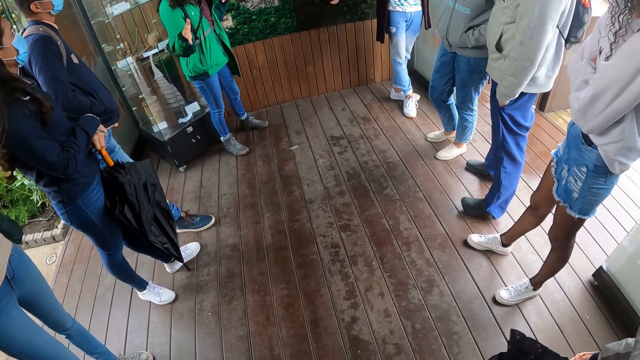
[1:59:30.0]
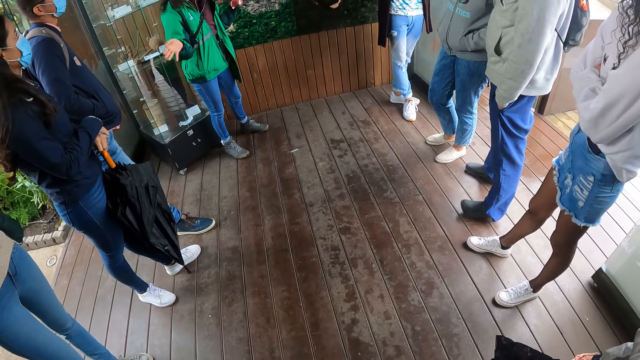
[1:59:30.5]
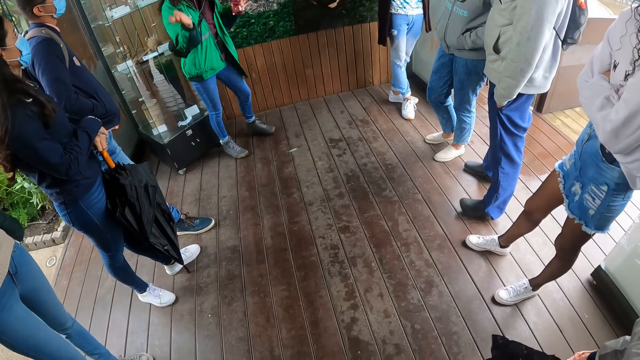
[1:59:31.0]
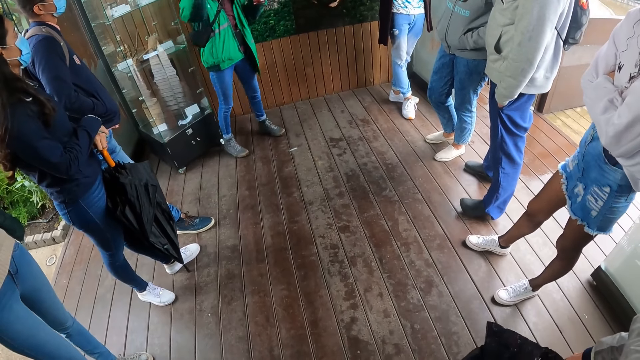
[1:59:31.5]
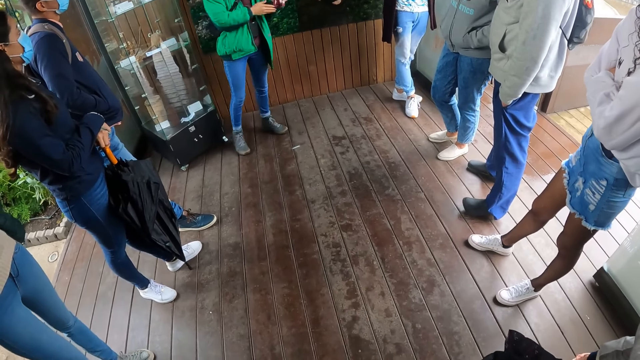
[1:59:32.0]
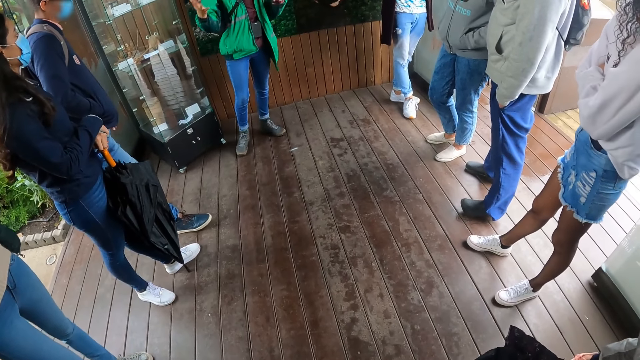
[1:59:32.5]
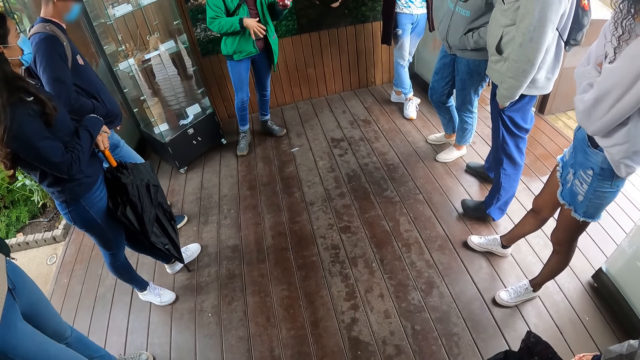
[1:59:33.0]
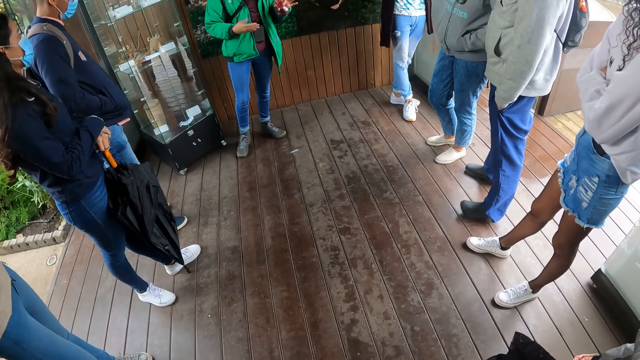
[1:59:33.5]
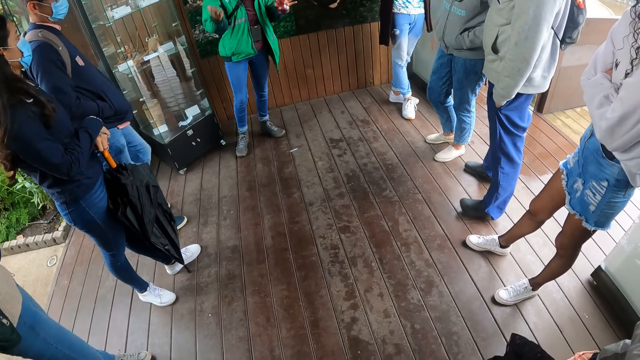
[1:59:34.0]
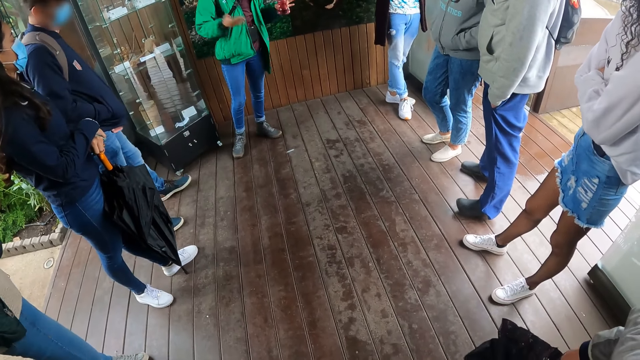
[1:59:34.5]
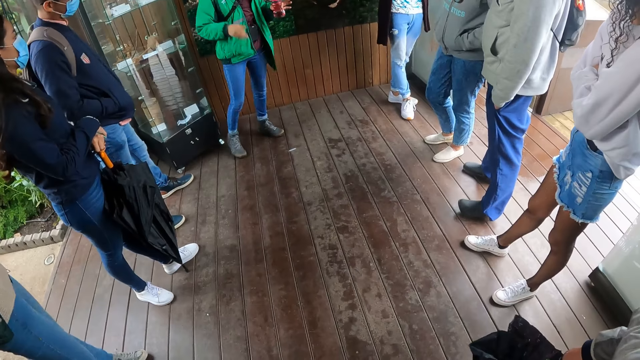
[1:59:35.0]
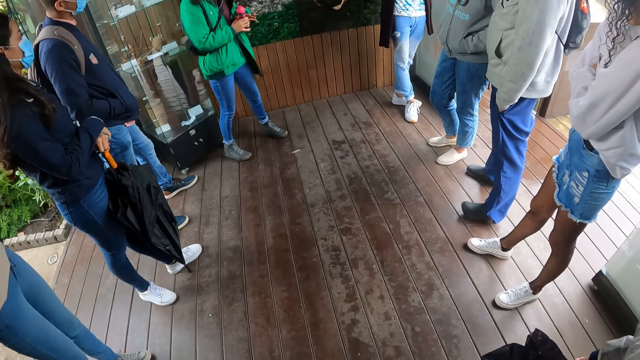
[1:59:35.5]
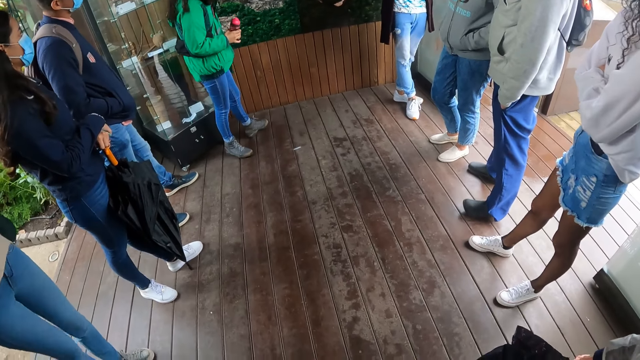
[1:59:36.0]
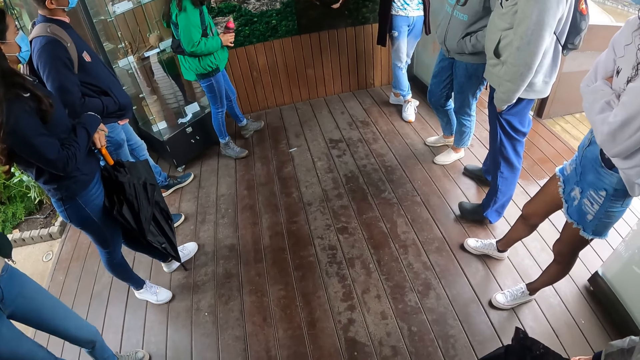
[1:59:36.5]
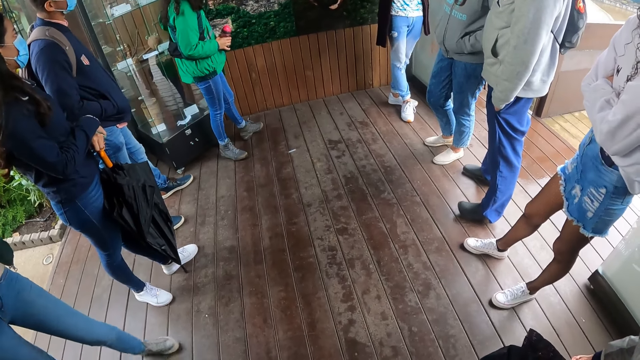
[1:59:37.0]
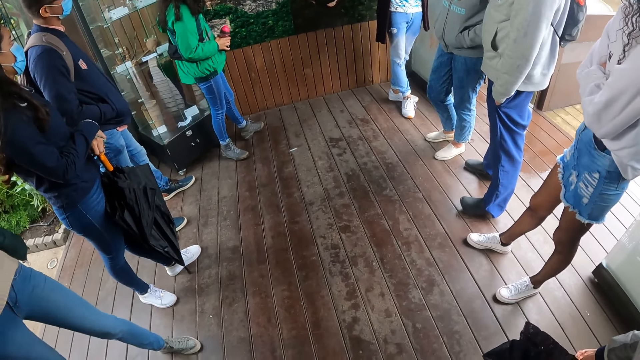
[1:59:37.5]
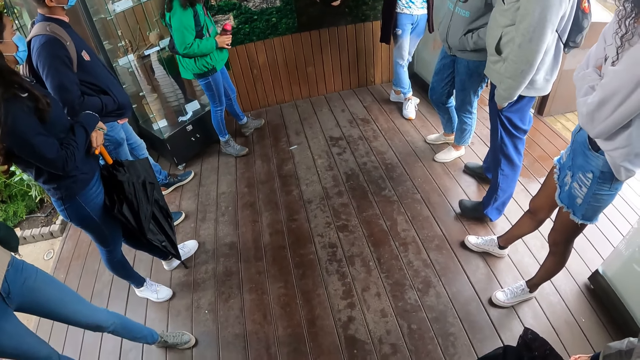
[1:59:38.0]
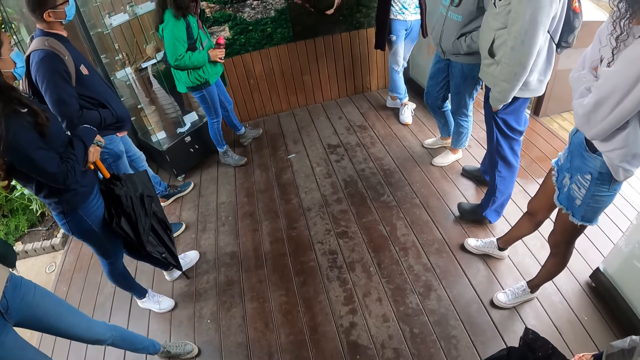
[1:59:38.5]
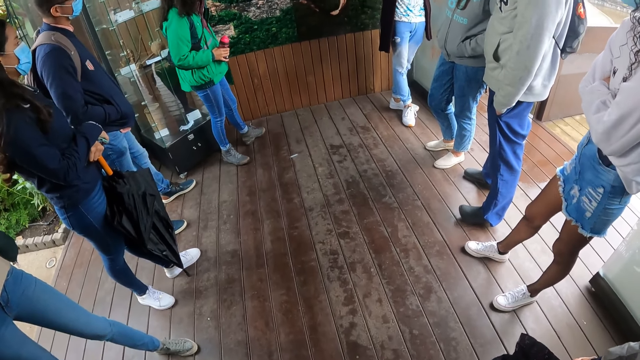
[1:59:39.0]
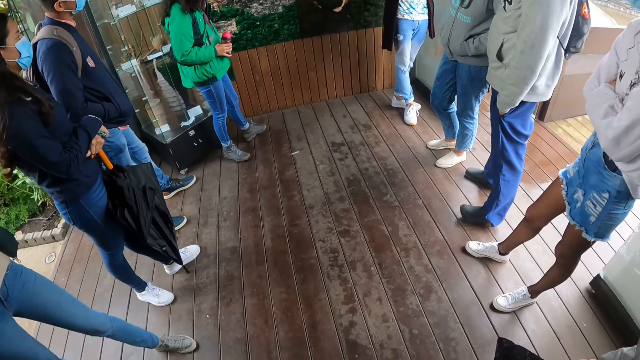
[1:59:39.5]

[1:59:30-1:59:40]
The lady touches the picture.

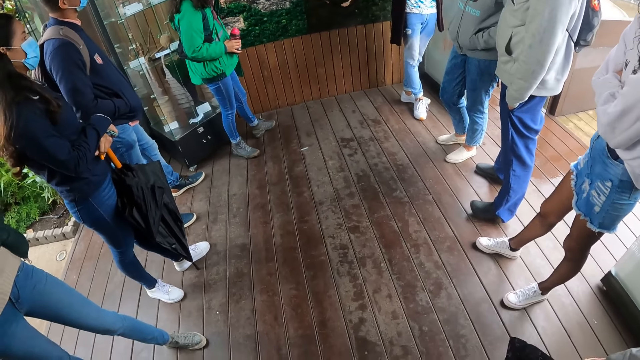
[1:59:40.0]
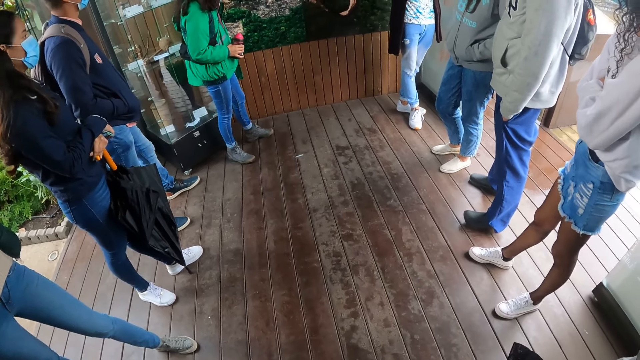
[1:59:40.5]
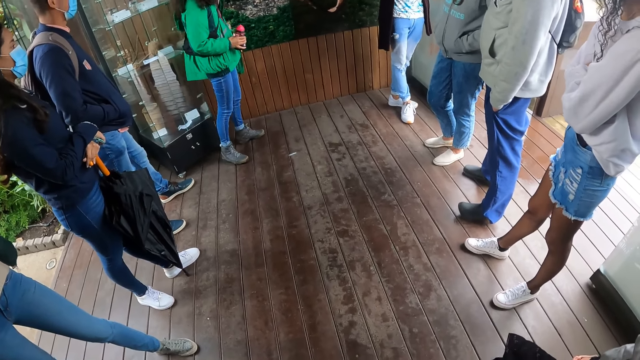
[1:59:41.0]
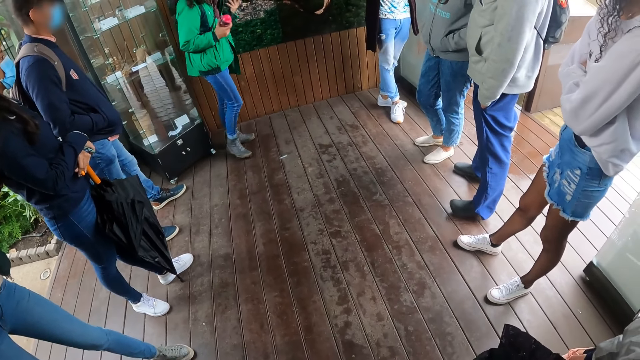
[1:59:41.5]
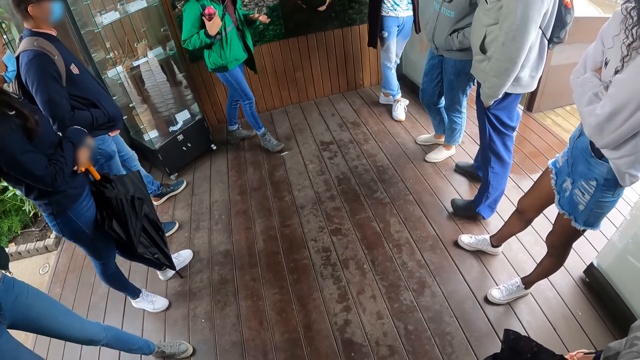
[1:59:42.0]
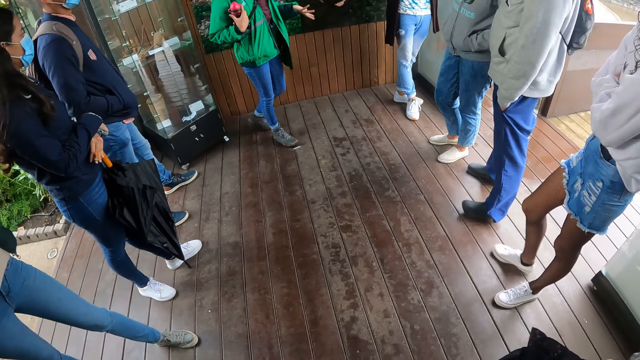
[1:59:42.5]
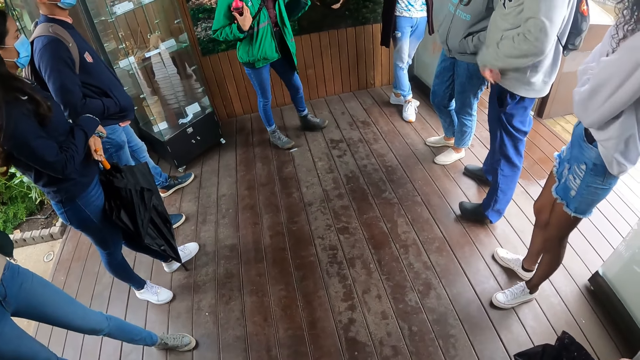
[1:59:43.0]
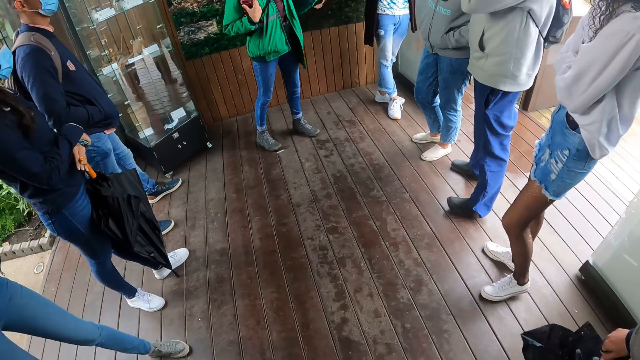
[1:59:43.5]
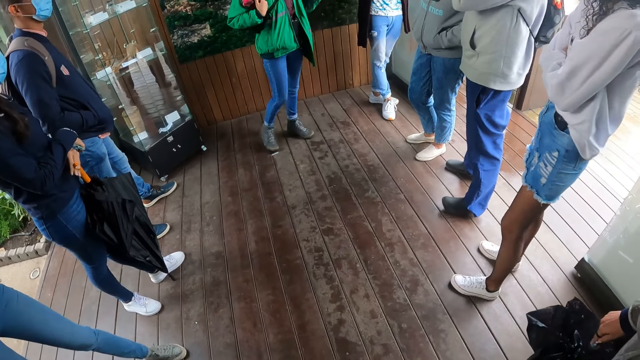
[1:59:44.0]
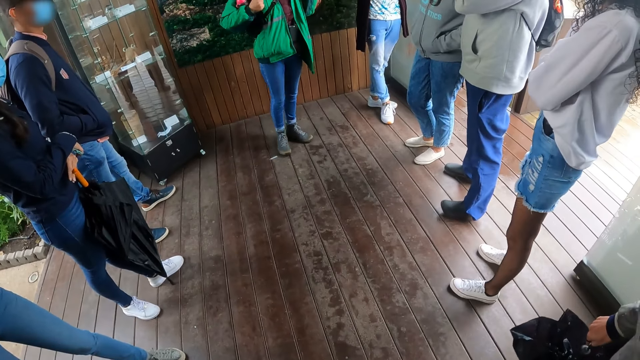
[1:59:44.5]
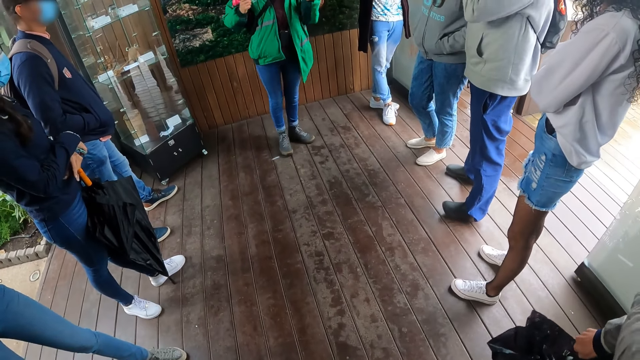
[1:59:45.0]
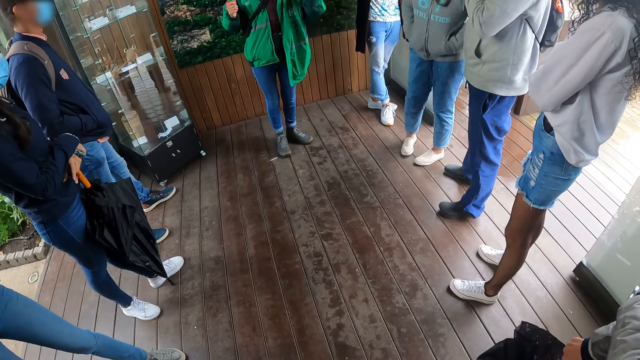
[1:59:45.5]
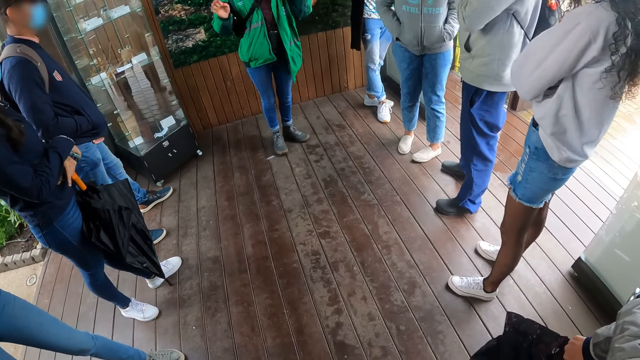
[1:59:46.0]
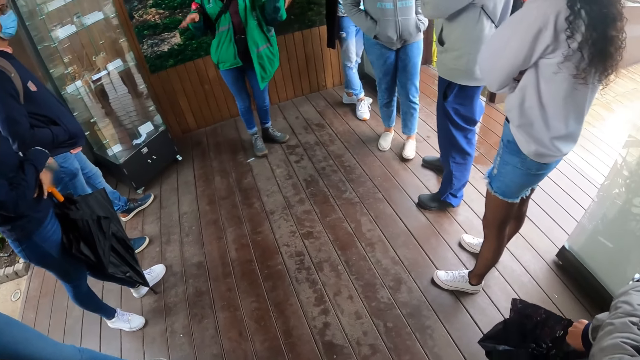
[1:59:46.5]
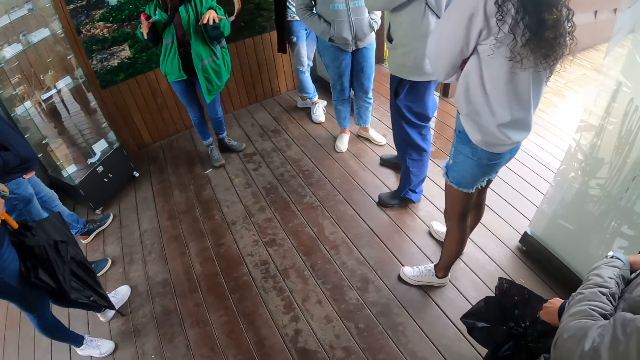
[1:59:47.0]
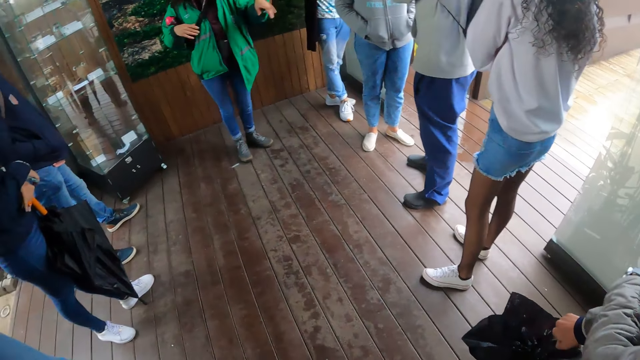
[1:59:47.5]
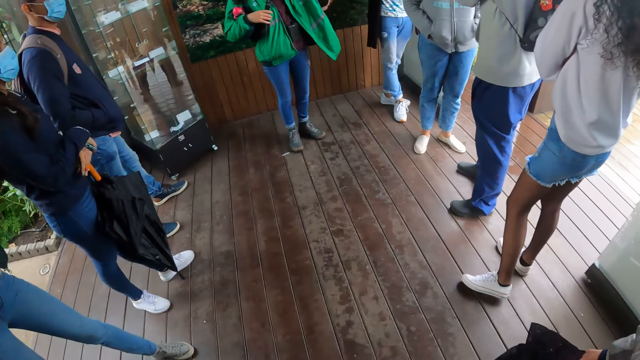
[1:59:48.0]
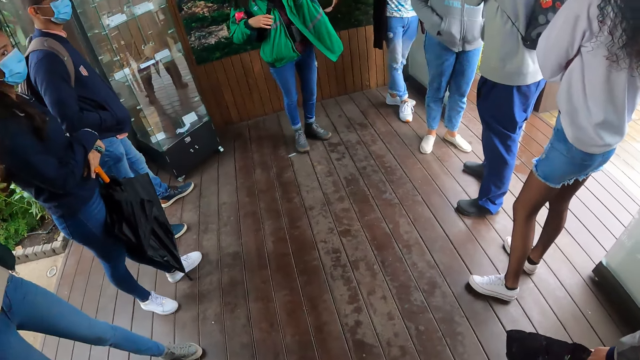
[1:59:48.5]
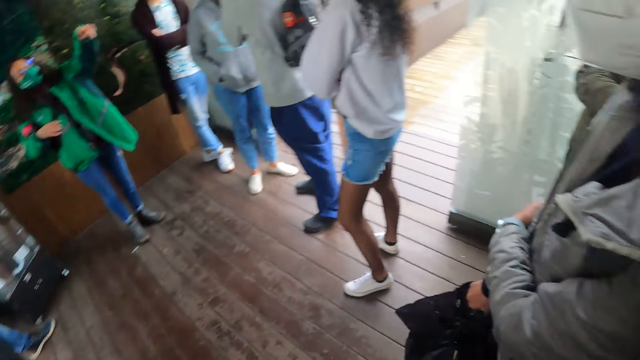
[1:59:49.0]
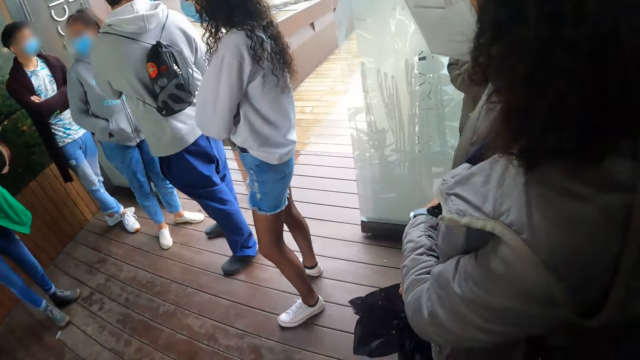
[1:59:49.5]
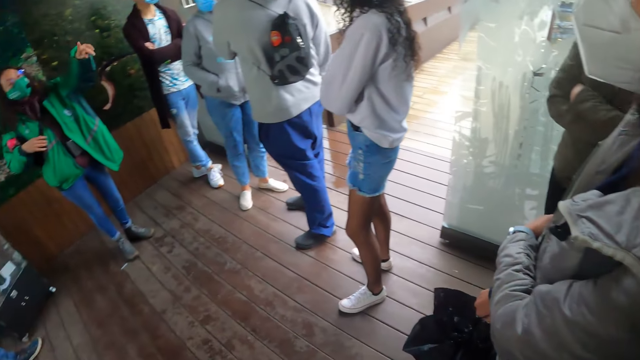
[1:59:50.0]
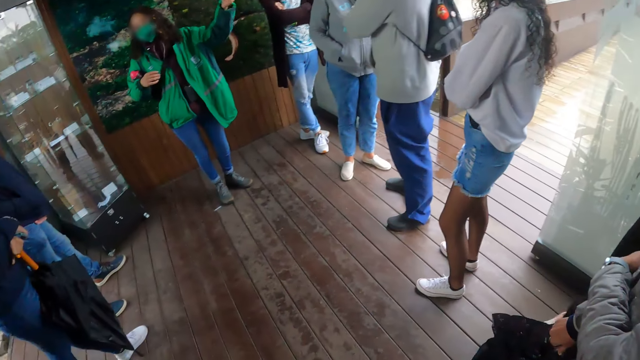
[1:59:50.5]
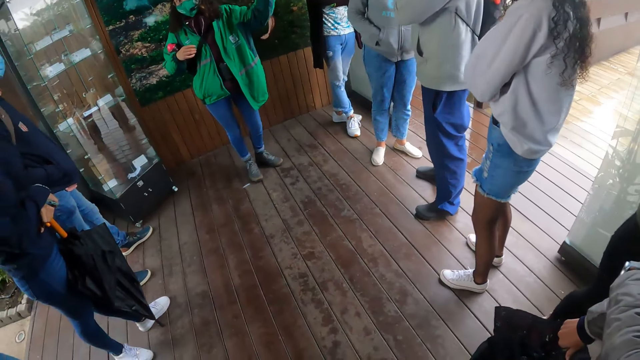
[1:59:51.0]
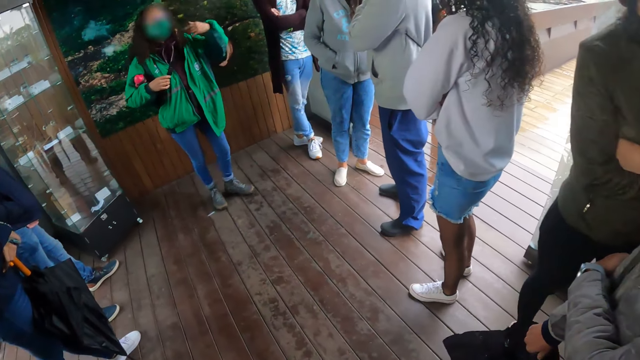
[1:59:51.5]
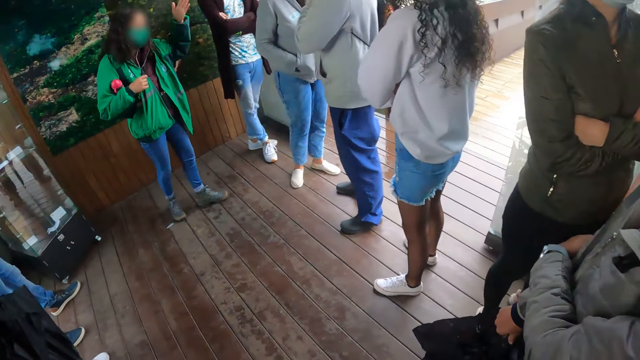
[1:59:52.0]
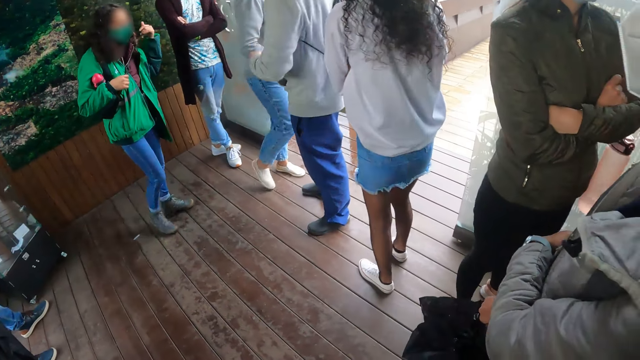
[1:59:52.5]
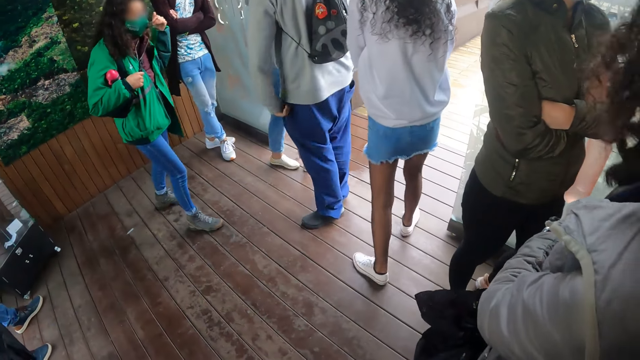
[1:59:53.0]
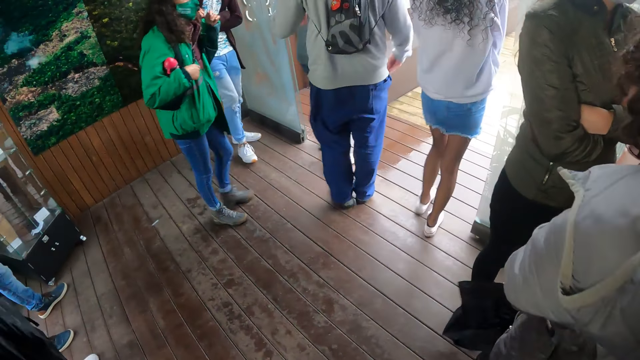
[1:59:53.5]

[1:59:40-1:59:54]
The lady drops her hand from the picture, moves, moves her hand and lifts her hand. The camera wearer looks around. They lift a hand.
